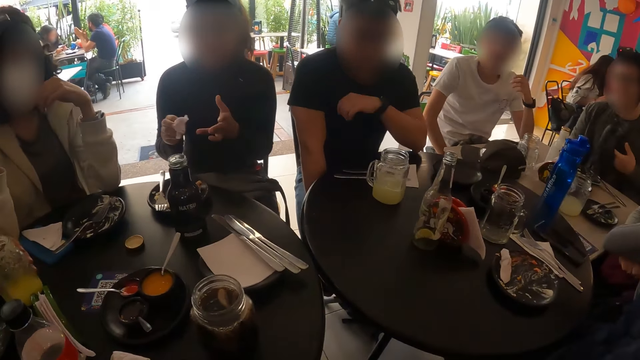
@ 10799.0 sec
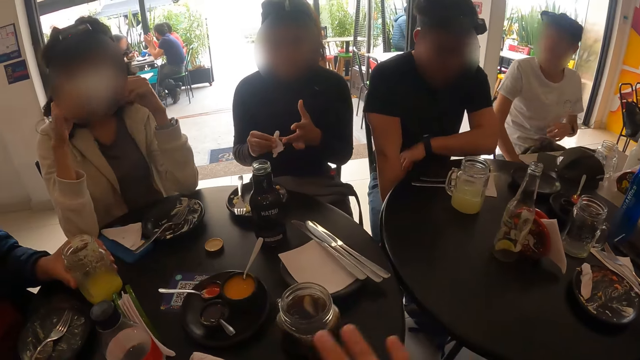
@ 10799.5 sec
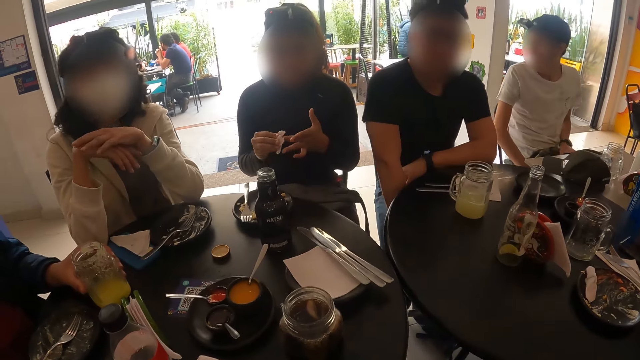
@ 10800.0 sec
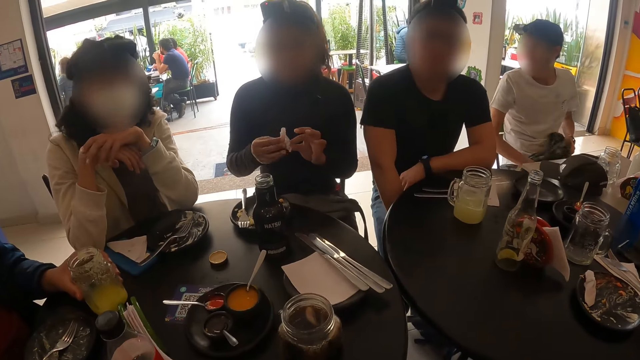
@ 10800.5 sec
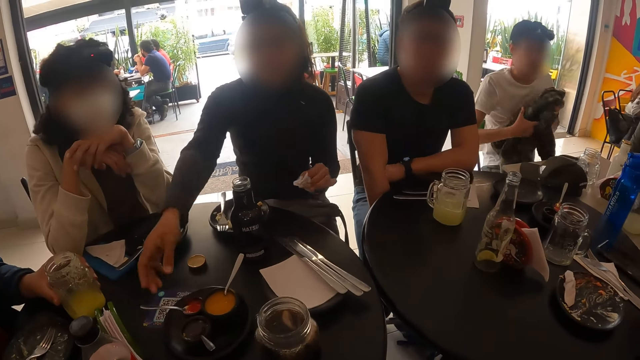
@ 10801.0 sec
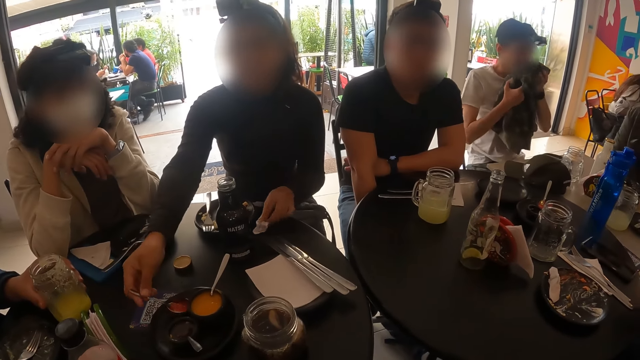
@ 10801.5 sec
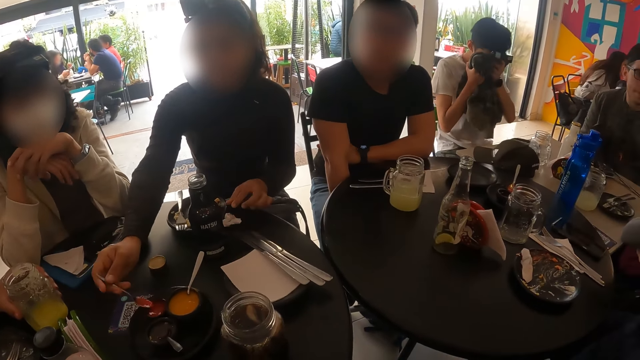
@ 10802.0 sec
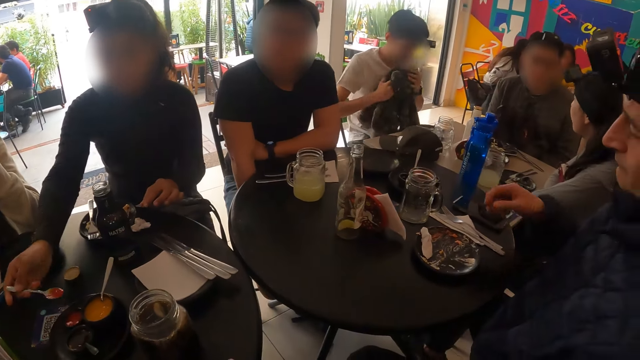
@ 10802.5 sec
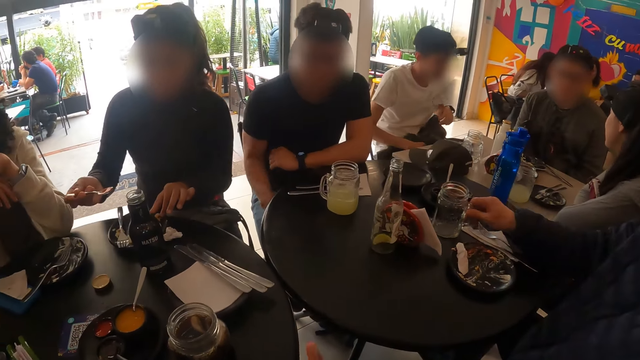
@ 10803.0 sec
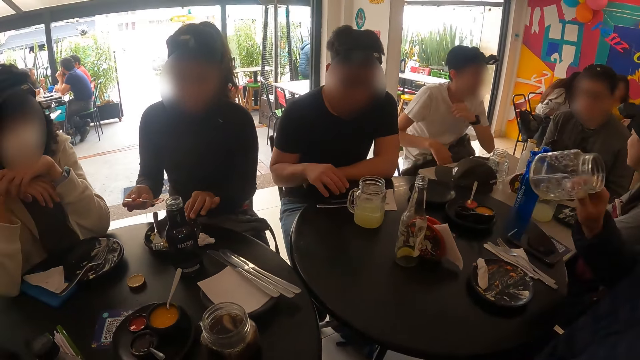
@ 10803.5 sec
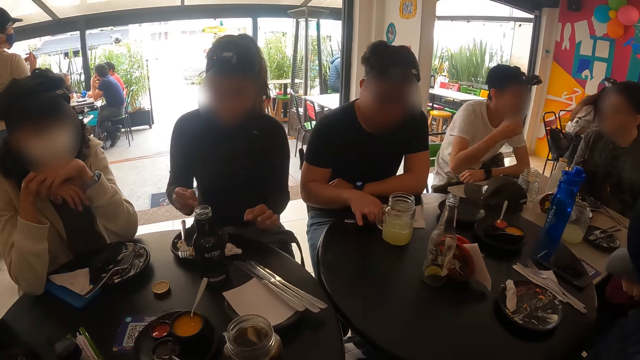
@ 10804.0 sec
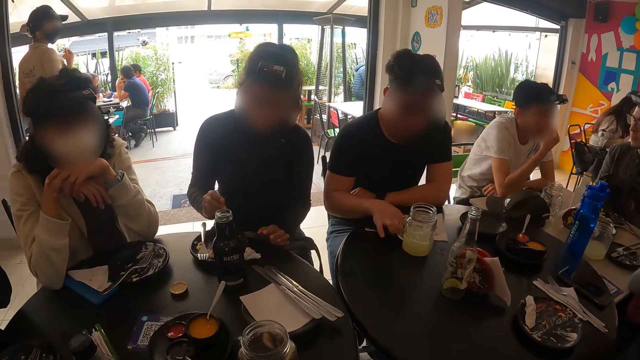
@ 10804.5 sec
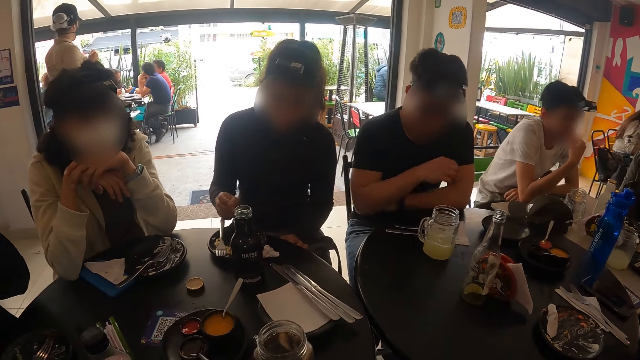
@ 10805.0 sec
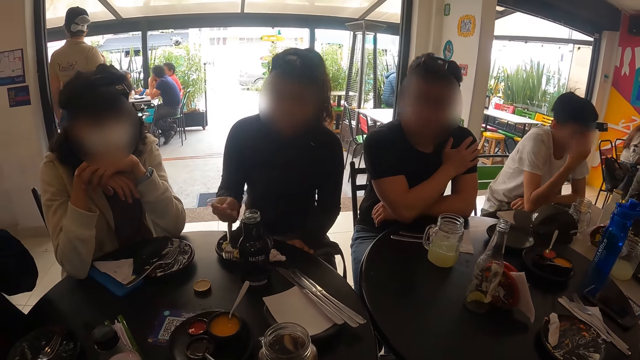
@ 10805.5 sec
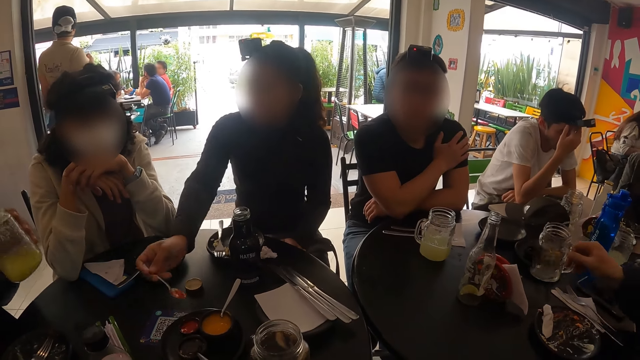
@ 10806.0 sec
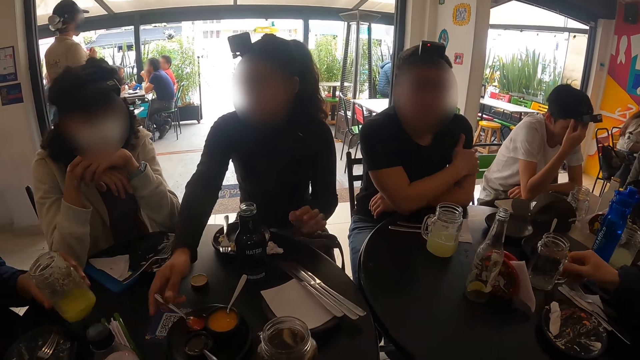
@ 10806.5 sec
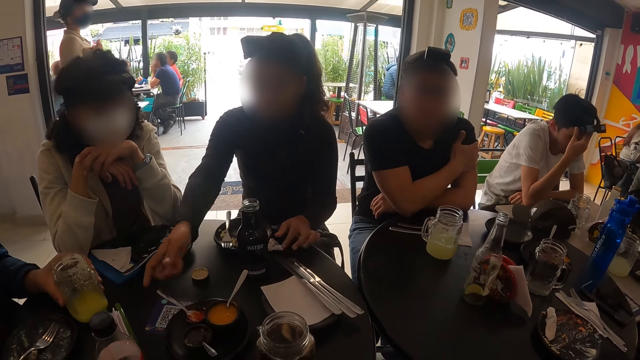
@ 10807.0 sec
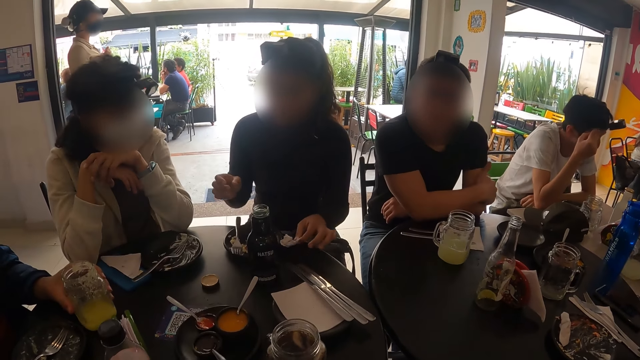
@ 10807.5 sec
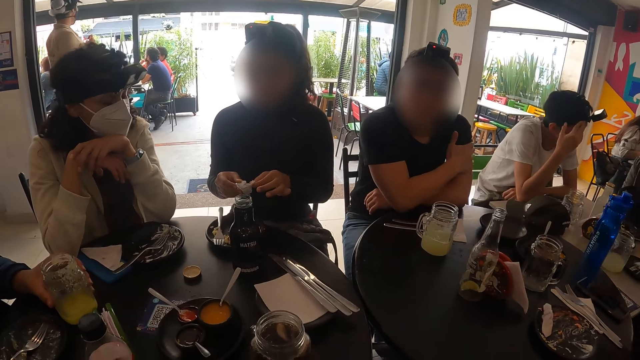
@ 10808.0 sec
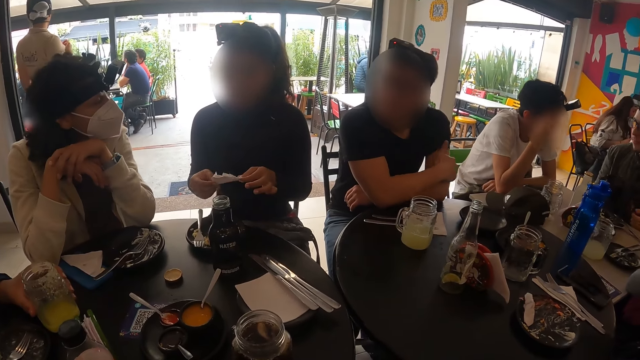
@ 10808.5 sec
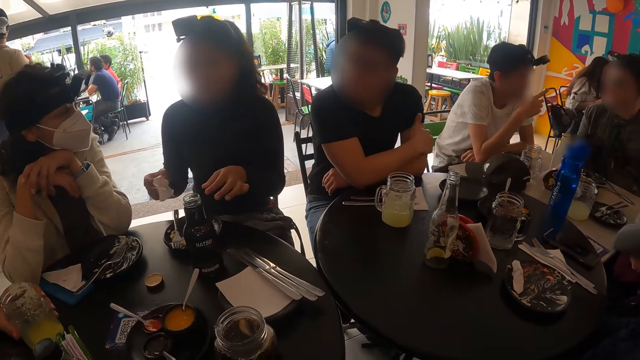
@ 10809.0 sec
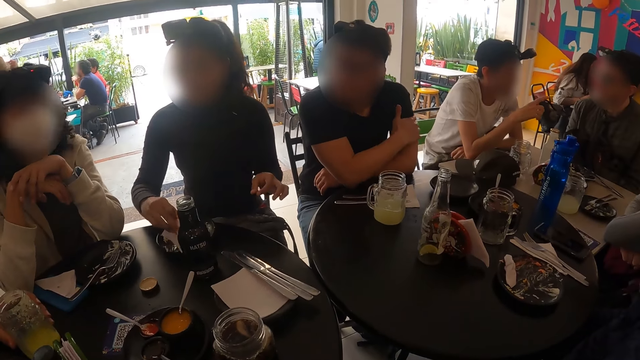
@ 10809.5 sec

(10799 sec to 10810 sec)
The woman cleans her left hand with the serviette tissue in her right hand. The camera wearer swings their hand. The woman passes the serviette tissue in her right hand to her left hand. The woman holds the spoon in the bowl of tomato sauce in the tray on the table with her right hand. A man covers his face with a cloth in his hands. The woman drops the serviette tissue in her left hand on the table, scoops some tomato sauce from the bowl of tomato sauce in the tray on the table with the spoon in her right hand and moves the fish in the plate on the table with her left hand. Another man picks the jar of lemonade from the table with his right hand and drinks from the jar of lemonade in his right hand. The woman spreads tomato sauce in the spoon in her right hand on the salad on the plate on the table. The woman places the spoon in her right hand in the bowl of tomato sauce in the tray on the table. The second man places the jar of lemonade in his right hand on the table. A third man places the jar of lemonade in his left hand on the table. The woman picks the serviette tissue from the table with her left hand and passes the serviette tissue in her left hand to her right hand.

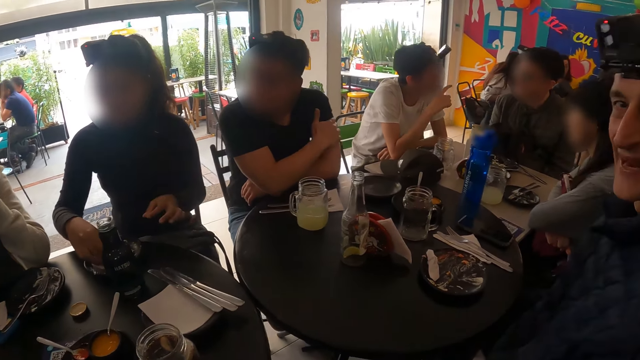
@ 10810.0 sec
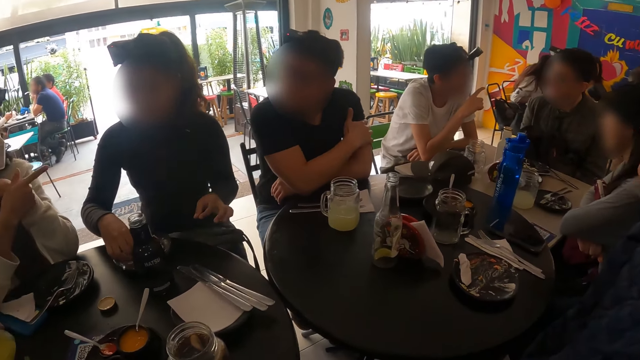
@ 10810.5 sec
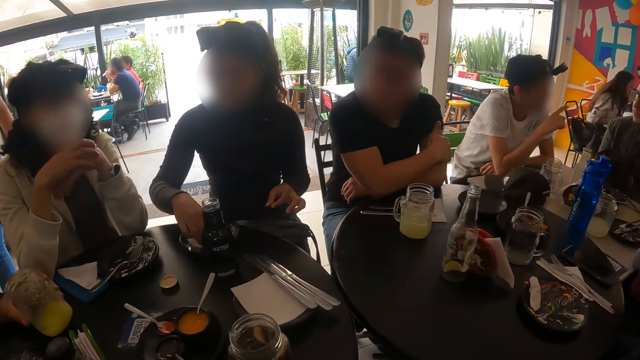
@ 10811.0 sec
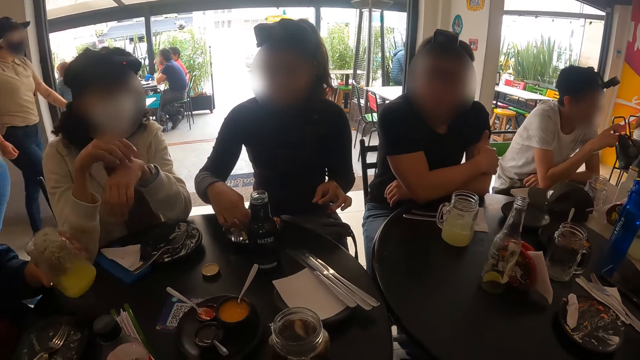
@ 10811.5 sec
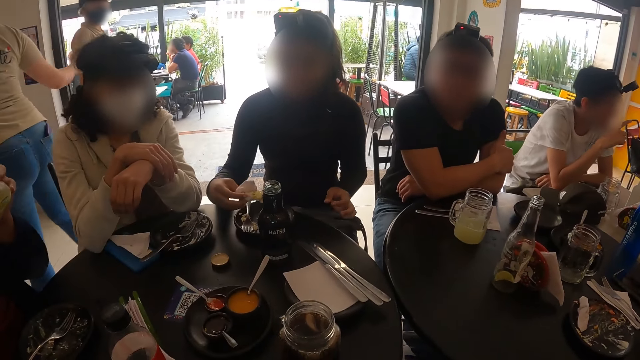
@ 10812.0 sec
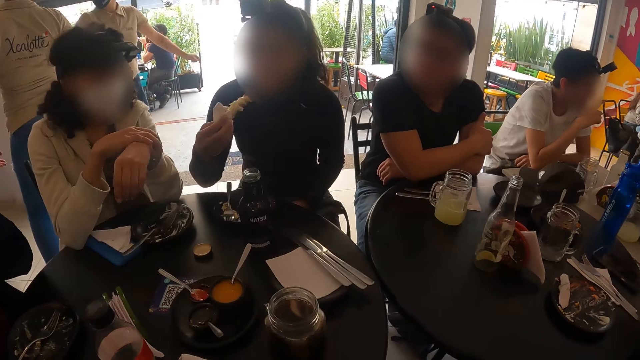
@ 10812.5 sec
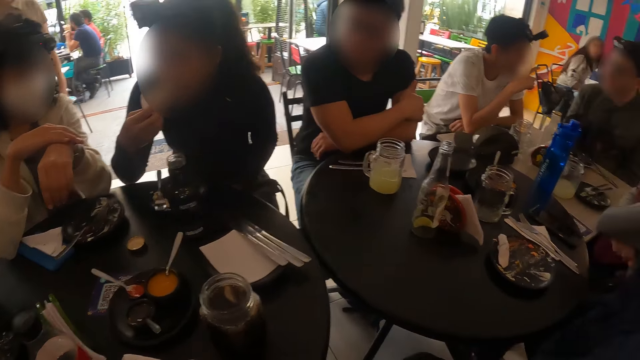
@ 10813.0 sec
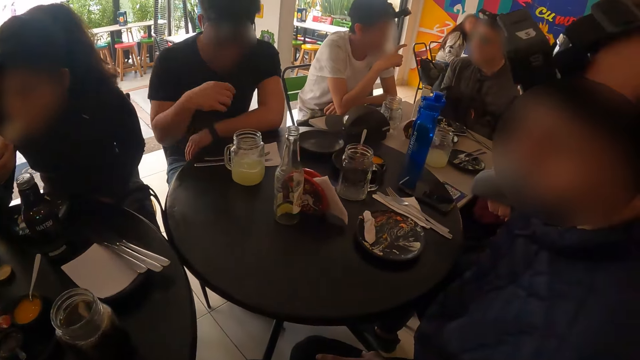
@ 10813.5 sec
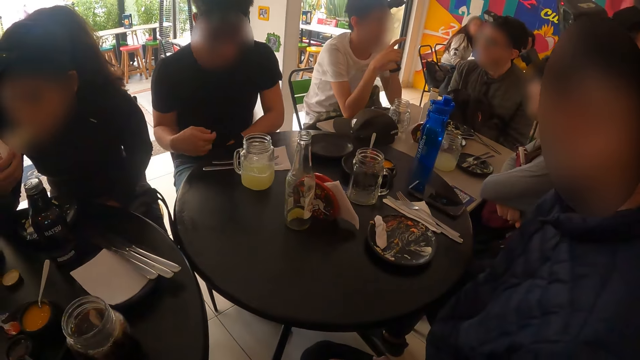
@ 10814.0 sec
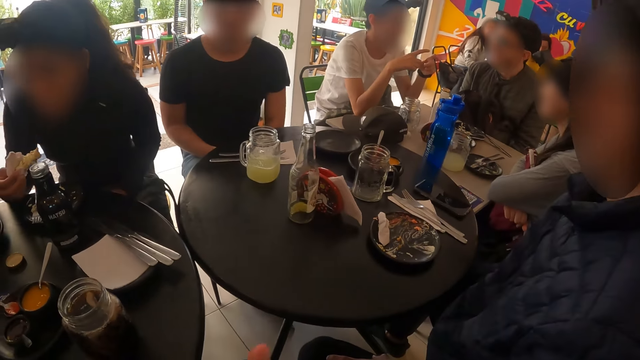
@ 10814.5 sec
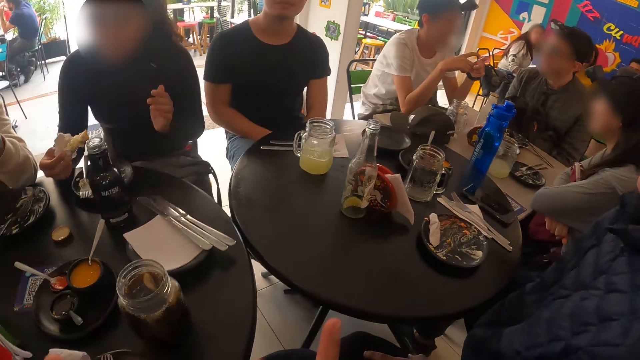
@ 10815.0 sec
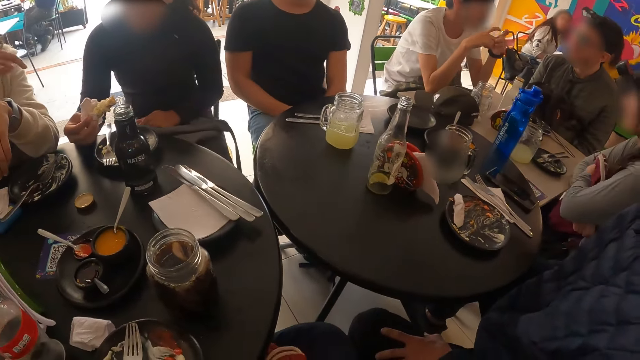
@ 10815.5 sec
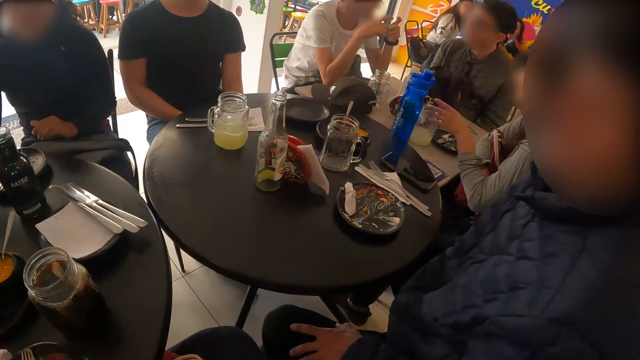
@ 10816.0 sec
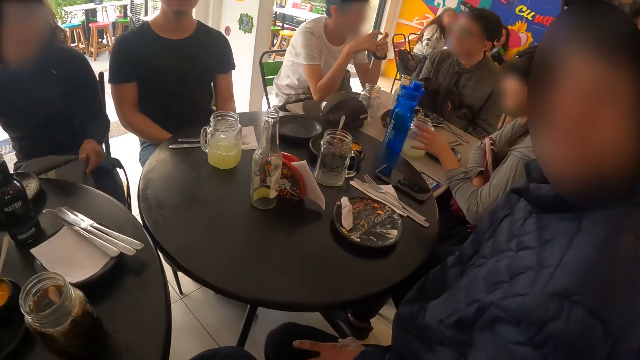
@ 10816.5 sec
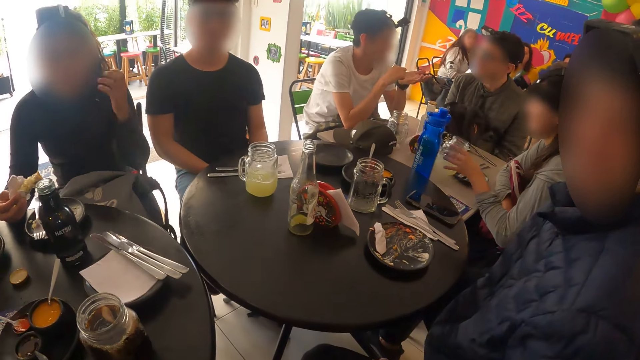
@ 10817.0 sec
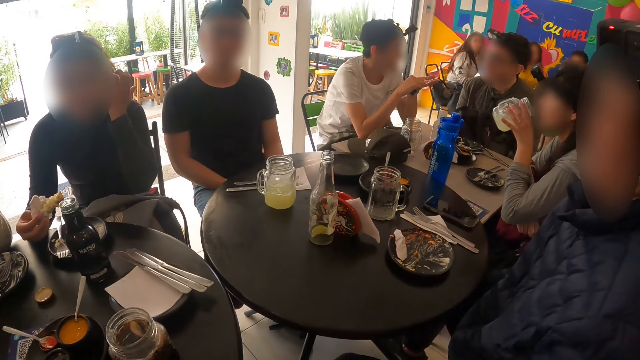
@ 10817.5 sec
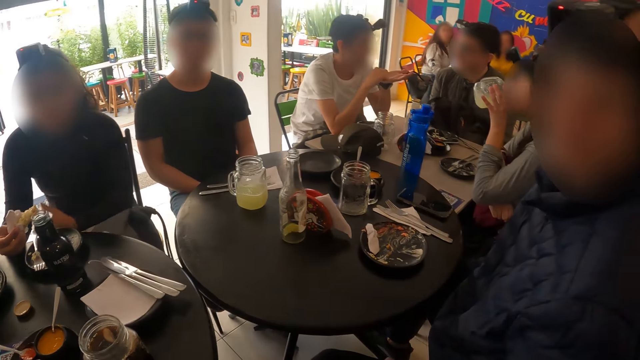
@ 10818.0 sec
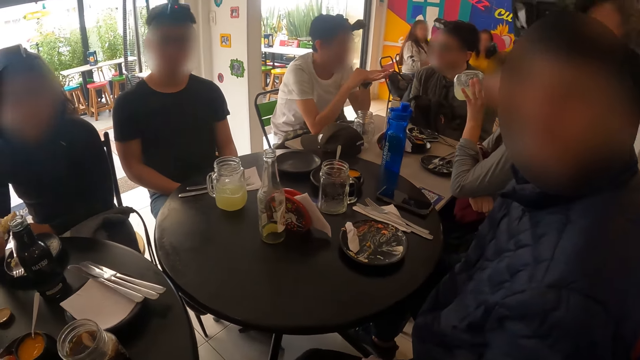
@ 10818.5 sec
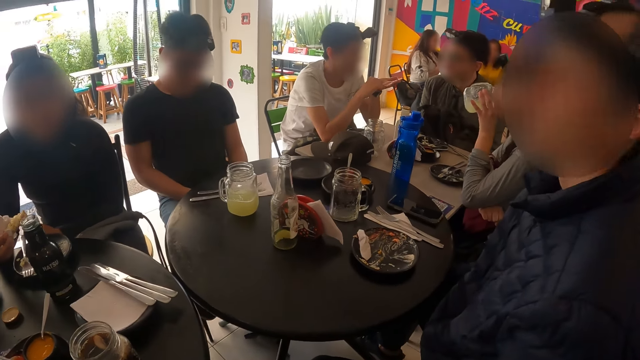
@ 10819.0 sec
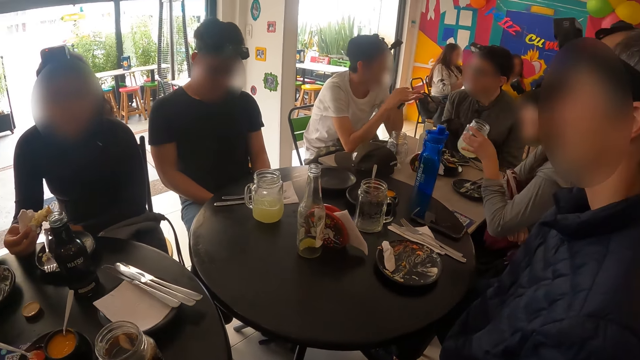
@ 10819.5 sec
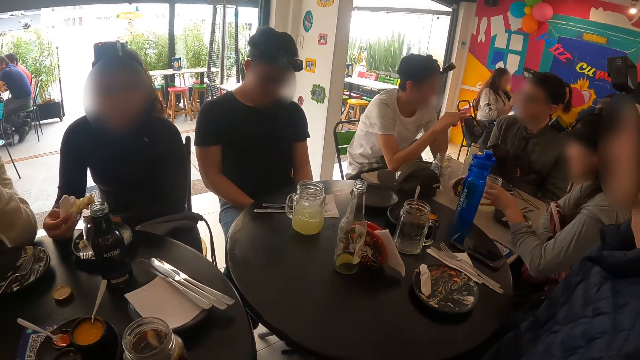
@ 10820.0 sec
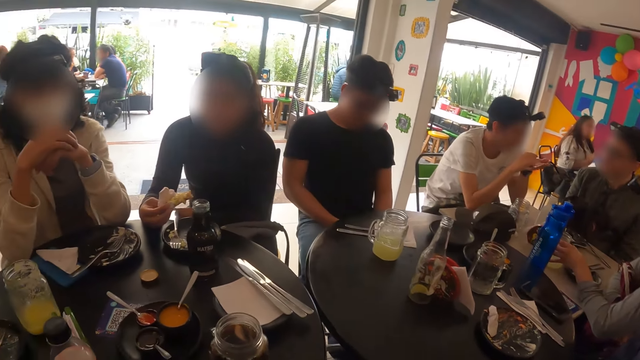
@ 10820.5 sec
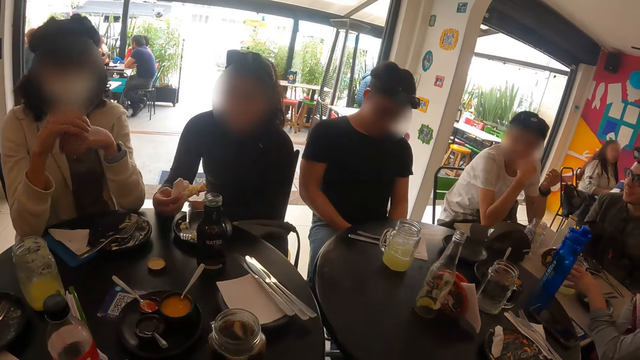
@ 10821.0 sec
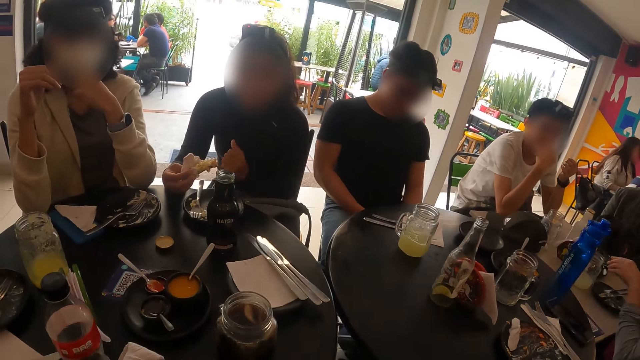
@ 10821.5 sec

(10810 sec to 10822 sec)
The woman picks the fish from the plate on the table with the serviette tissue in her right hand. The man picks the jar of lemonade from the table with his left hand. The woman eats the fish in her left hand, picks a glass cup from the table with her left hand, drinks from the glass cup in her left hand and places the glass cup on the table with her left hand.
